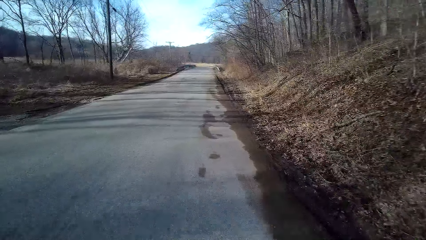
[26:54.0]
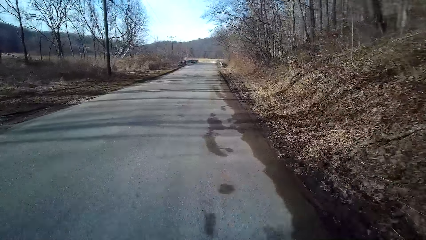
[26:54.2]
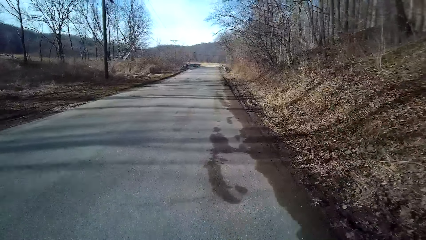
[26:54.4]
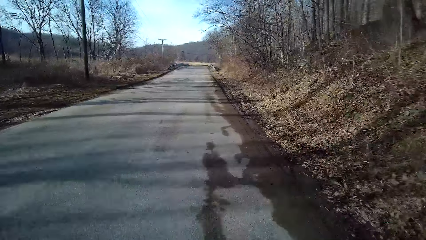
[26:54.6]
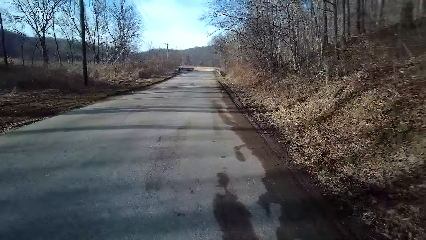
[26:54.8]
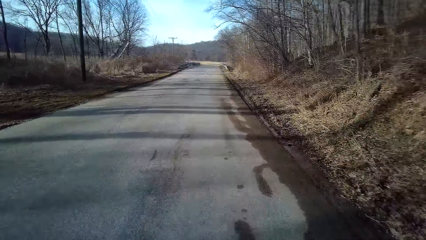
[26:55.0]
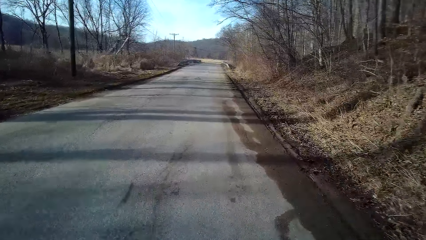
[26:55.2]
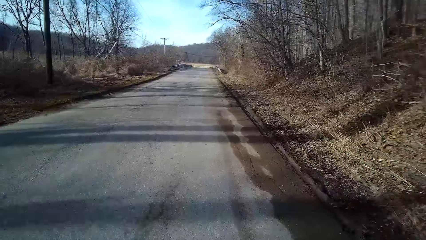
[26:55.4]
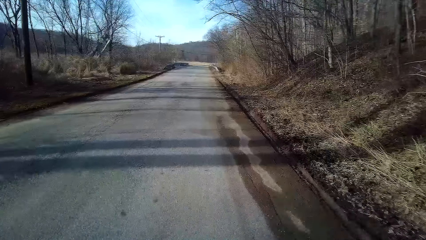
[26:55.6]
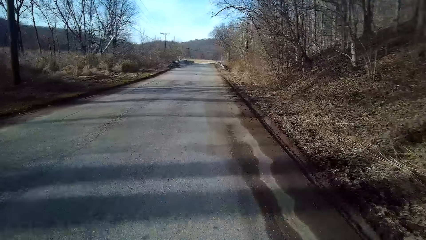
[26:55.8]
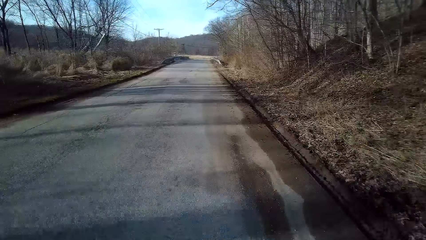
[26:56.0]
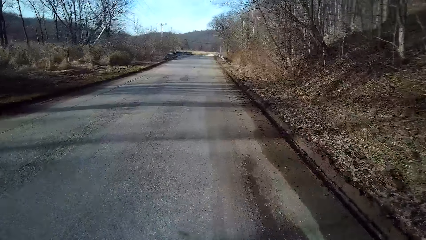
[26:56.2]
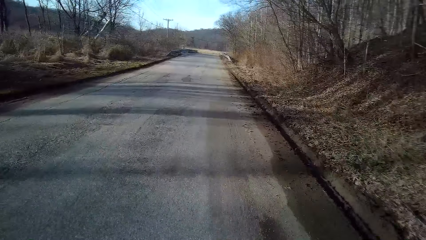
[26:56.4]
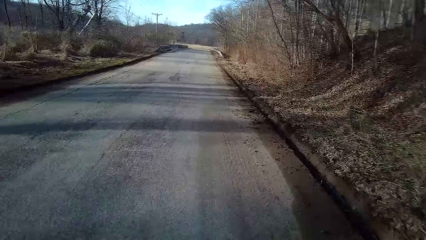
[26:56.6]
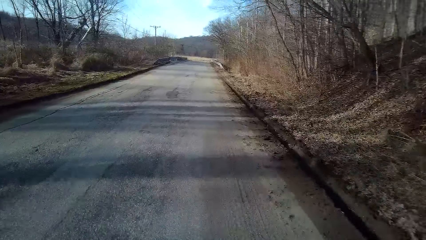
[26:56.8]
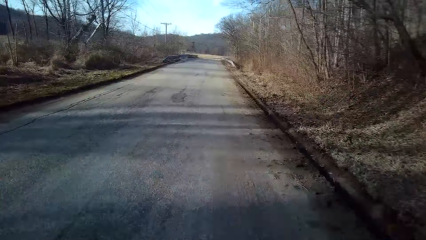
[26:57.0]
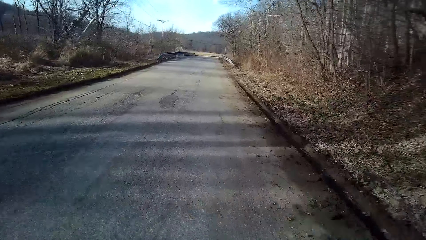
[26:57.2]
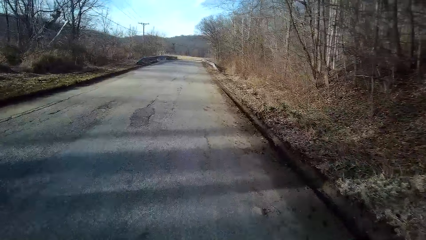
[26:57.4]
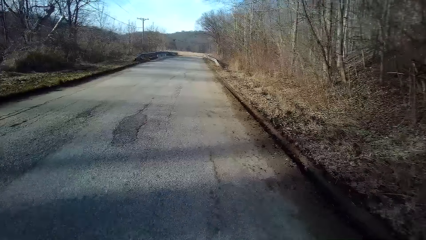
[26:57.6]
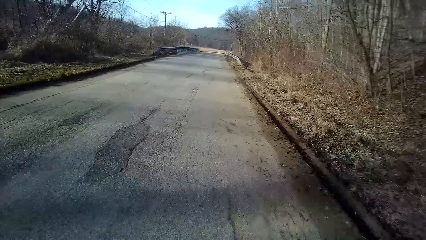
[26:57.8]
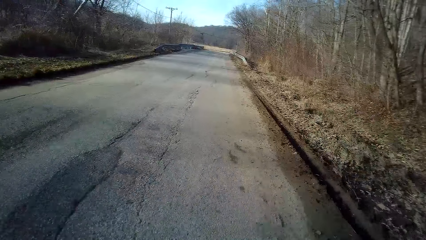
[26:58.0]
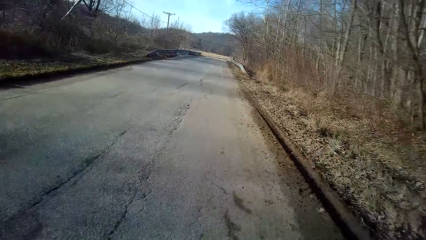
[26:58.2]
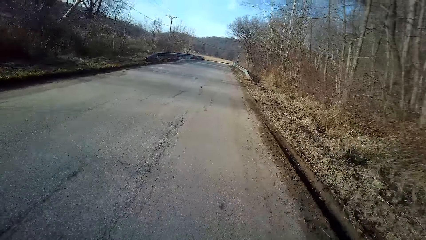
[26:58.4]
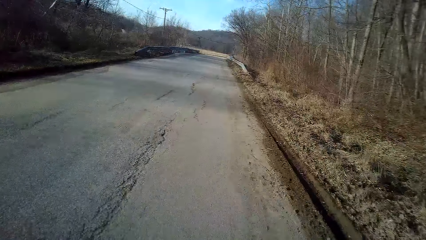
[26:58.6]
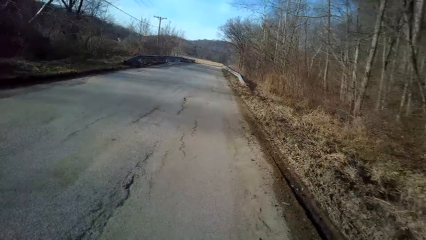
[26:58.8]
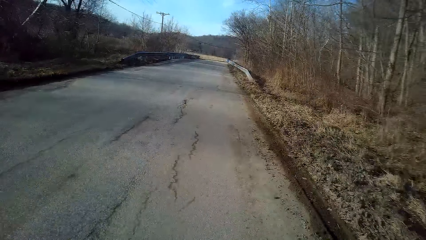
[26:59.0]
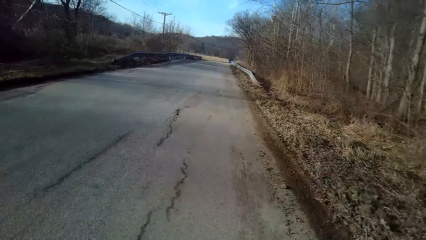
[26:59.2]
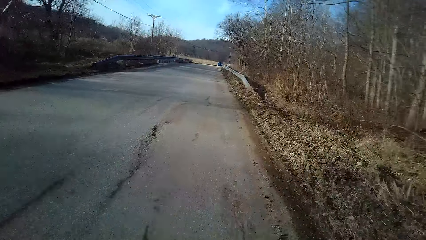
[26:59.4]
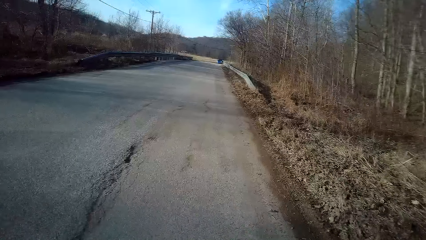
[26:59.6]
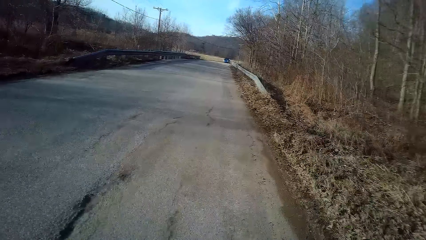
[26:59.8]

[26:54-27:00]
The camera wearer rides a bicycle on the road.

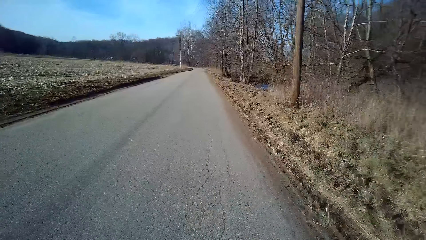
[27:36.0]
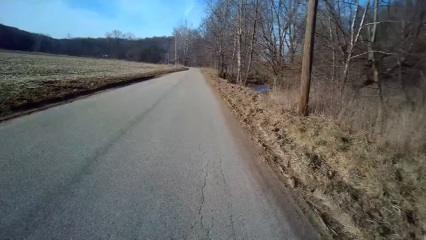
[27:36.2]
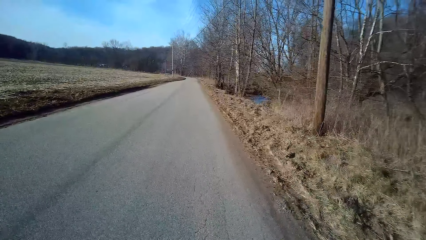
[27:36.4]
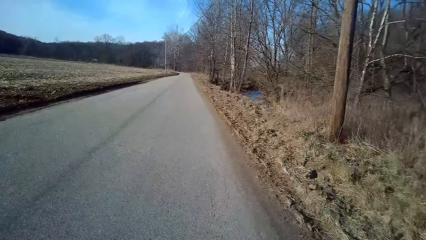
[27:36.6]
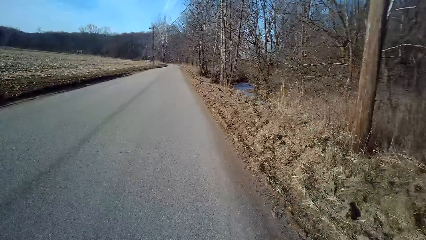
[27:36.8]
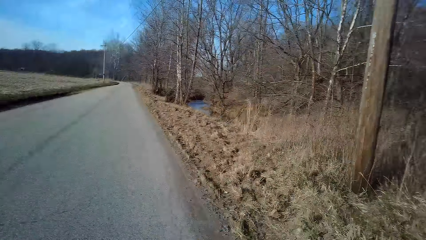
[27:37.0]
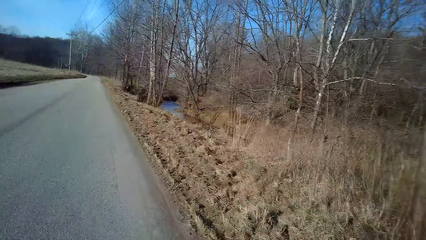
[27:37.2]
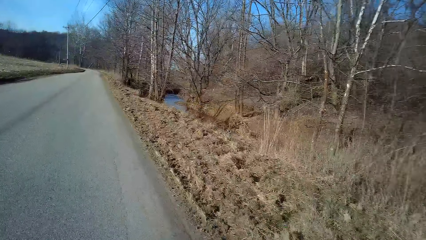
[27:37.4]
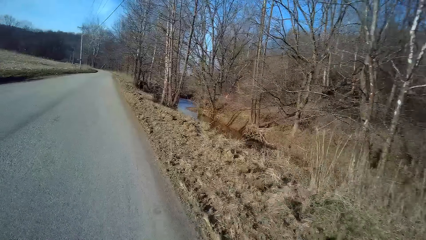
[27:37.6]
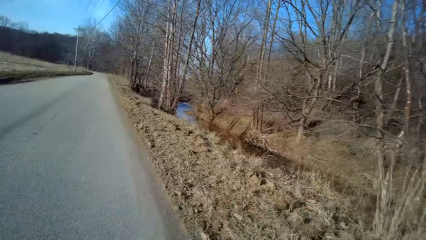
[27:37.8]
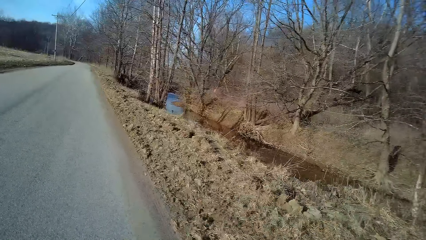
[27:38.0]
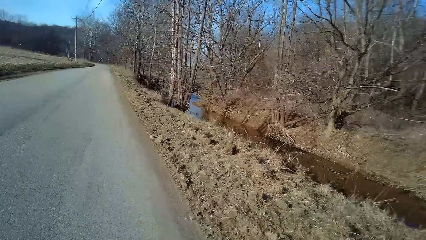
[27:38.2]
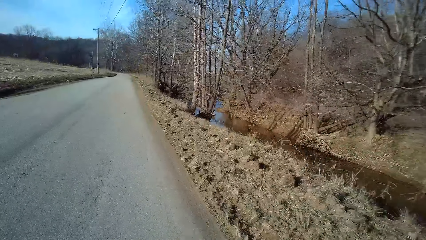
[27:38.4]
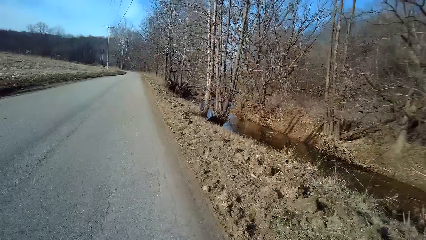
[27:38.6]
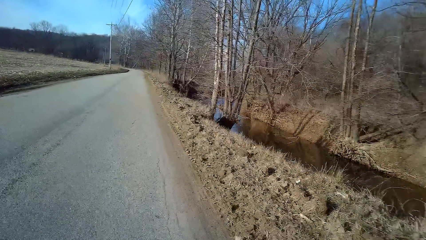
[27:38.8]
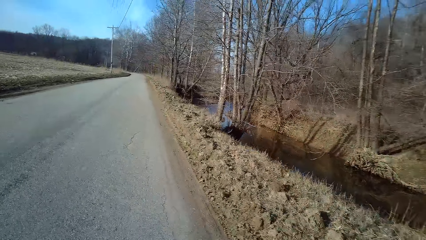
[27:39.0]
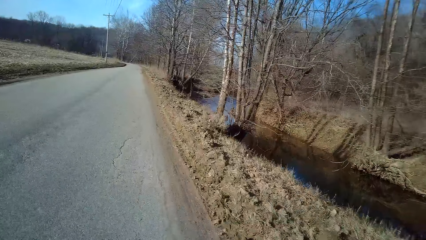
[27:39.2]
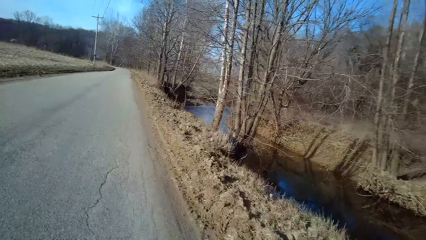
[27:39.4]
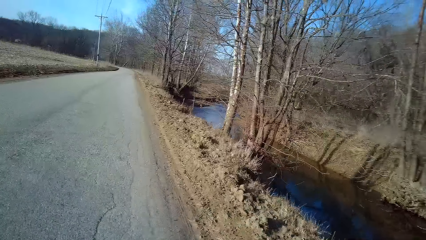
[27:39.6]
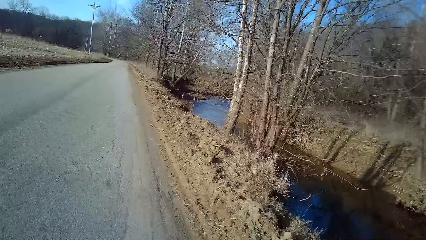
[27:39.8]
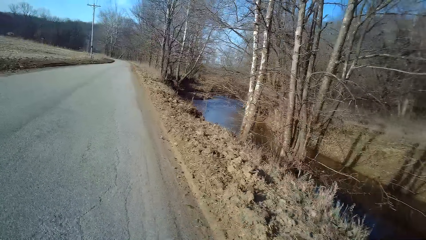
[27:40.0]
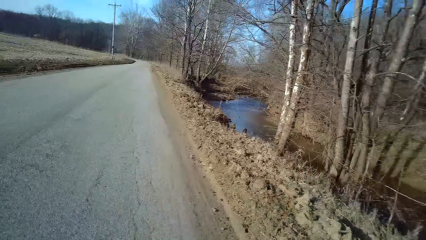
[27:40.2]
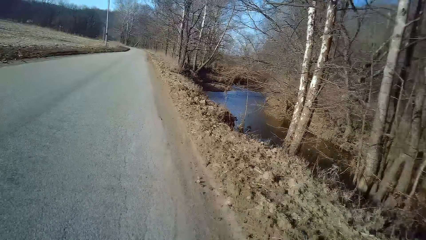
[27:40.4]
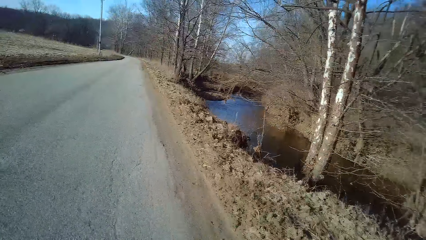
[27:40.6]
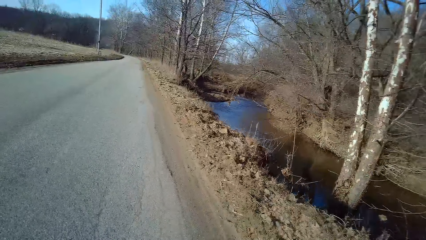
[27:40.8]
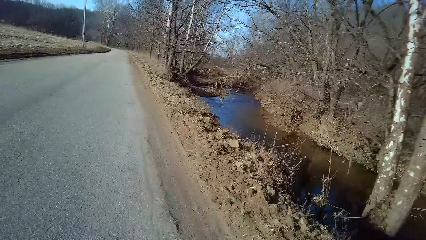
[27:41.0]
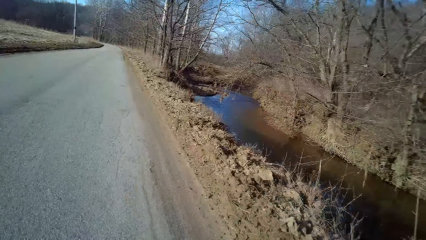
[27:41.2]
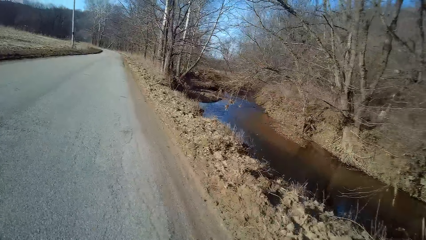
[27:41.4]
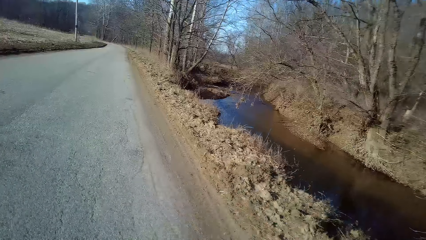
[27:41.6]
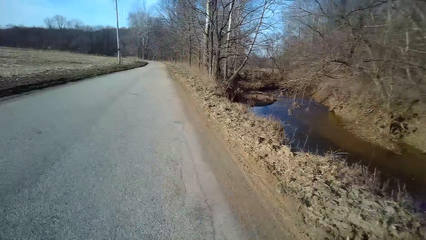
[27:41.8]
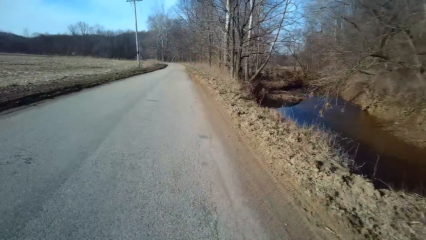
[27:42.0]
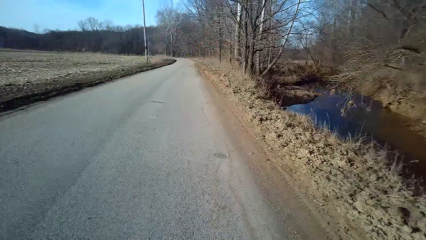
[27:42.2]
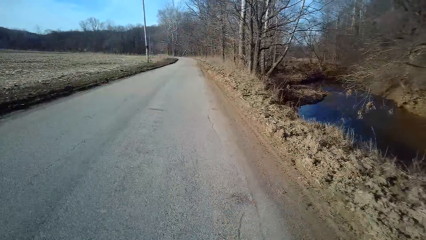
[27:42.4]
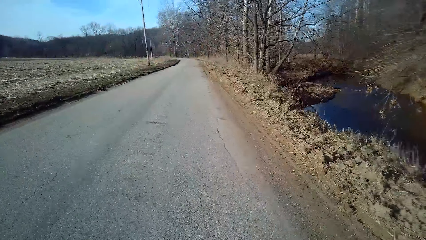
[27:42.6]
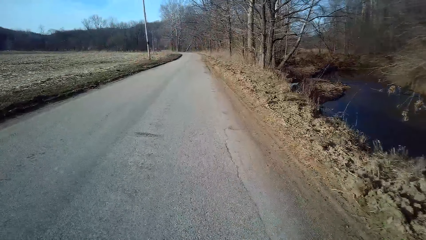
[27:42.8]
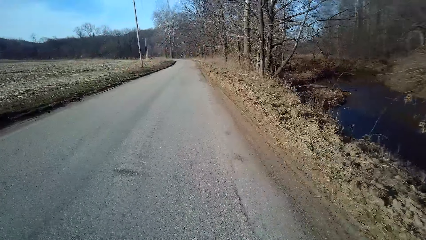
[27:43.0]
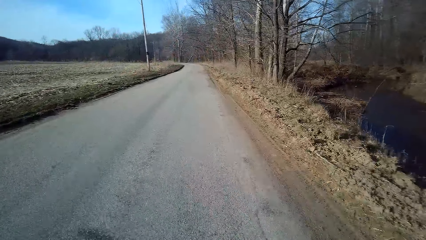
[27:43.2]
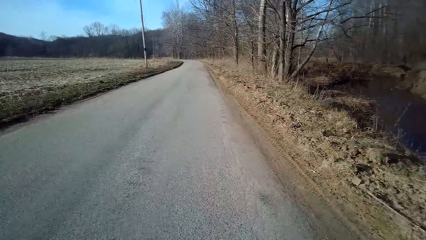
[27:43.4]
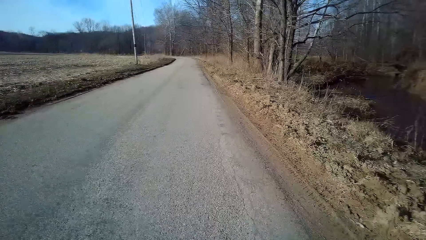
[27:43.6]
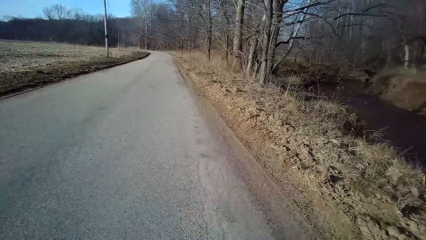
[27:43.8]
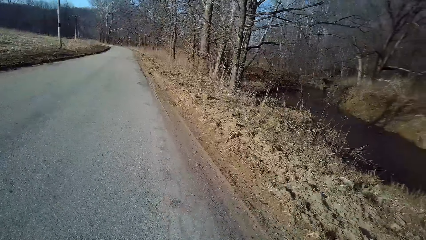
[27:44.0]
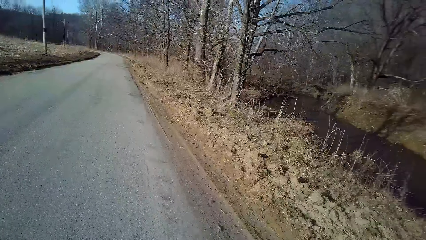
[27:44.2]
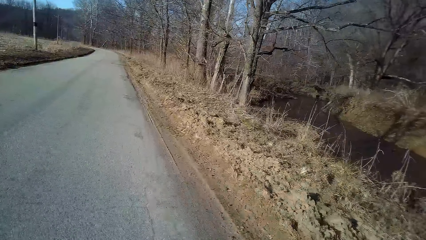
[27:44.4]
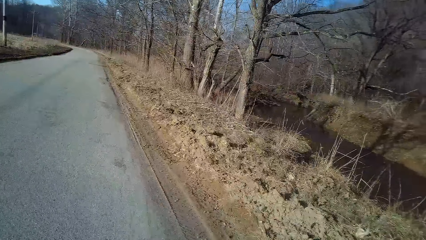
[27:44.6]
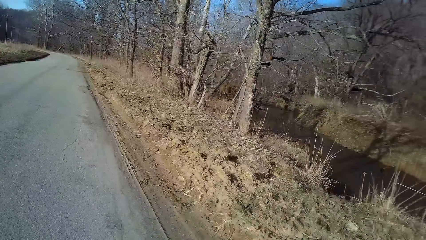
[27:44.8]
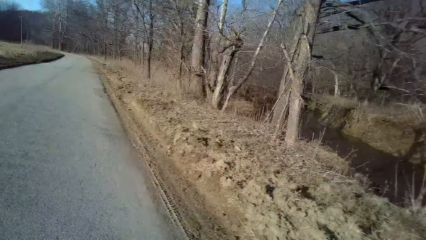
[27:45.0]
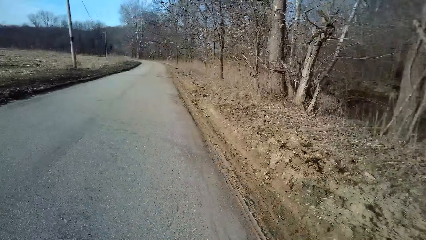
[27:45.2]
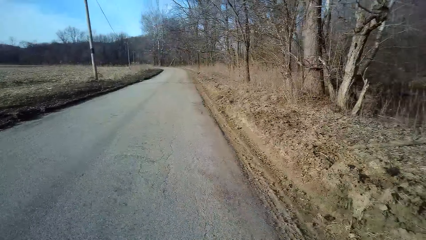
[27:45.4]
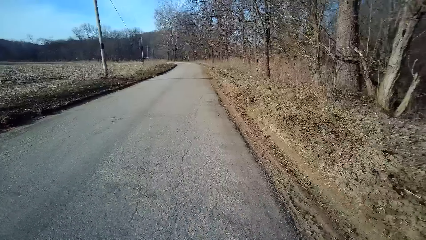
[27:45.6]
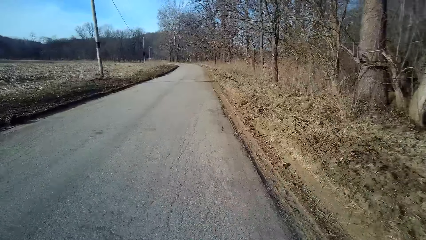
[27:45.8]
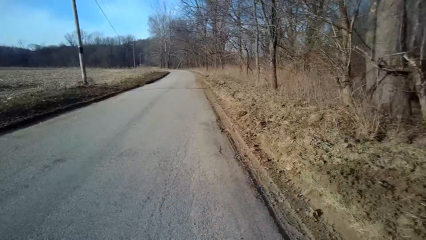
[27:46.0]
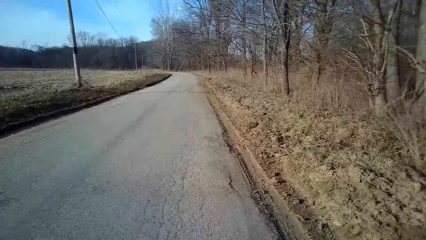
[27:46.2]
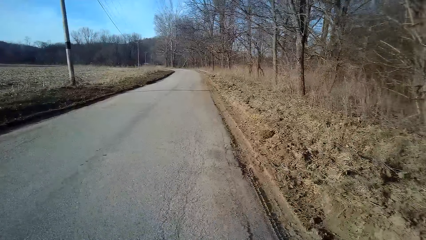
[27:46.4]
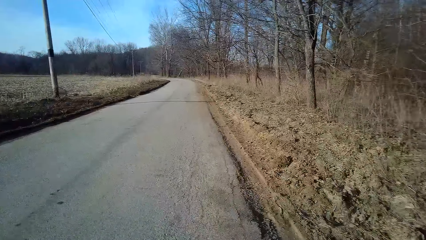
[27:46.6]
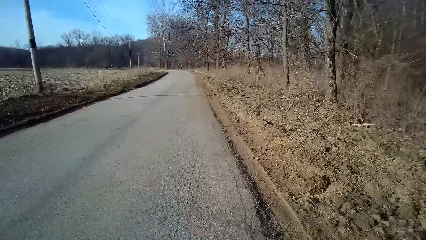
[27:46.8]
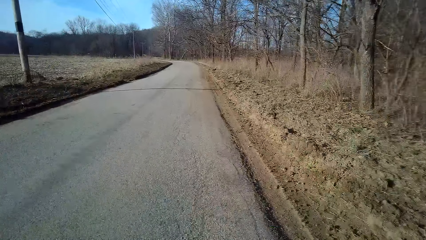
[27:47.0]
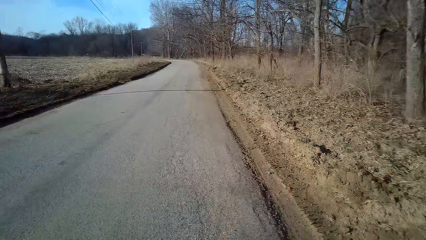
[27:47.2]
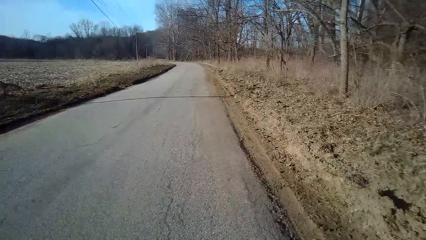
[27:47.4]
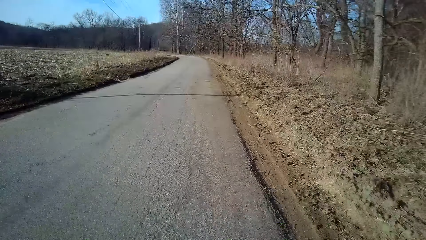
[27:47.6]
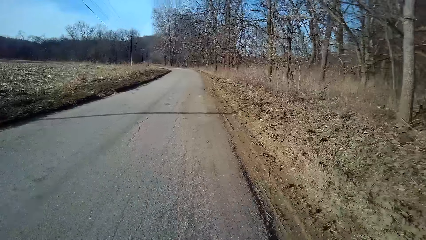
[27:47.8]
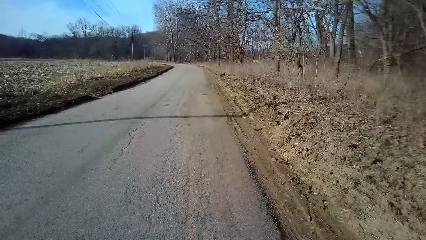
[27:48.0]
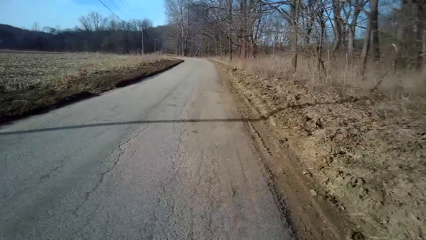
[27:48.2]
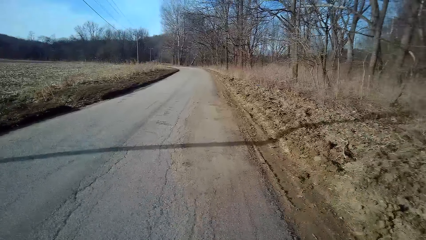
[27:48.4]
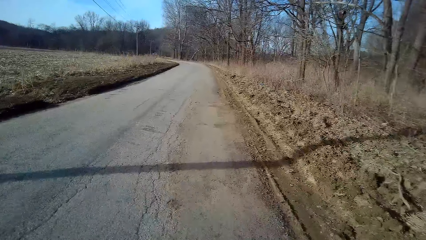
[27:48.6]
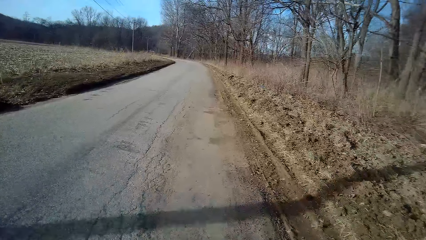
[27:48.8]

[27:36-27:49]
The camera wearer turns to the side. They ride a bicycle on the road. They turn to the side. They ride the bicycle on the road.
